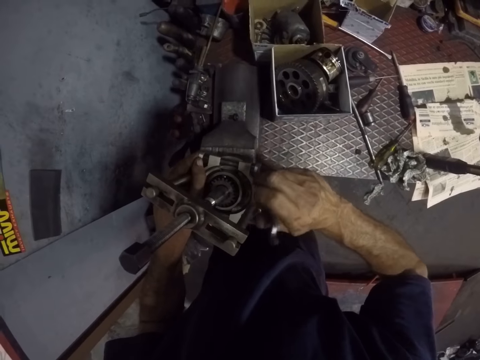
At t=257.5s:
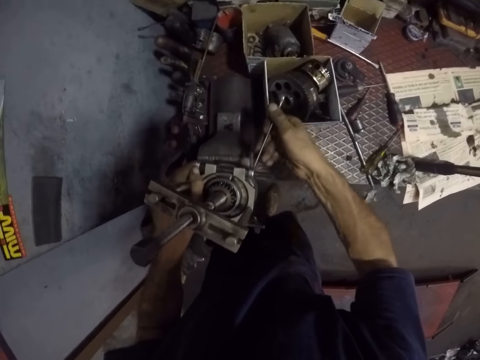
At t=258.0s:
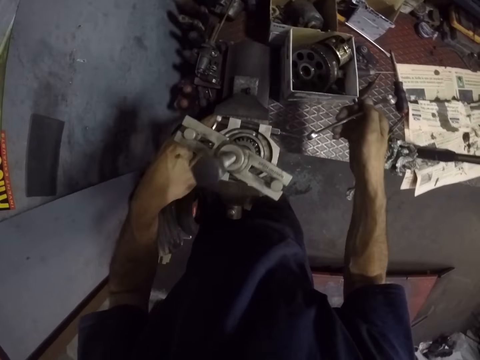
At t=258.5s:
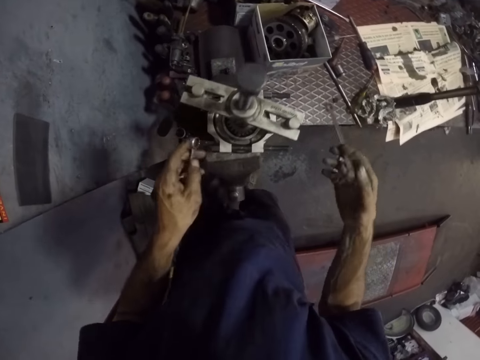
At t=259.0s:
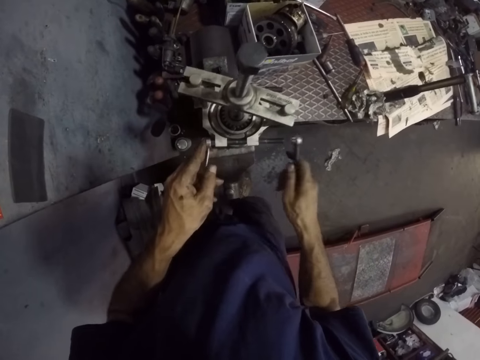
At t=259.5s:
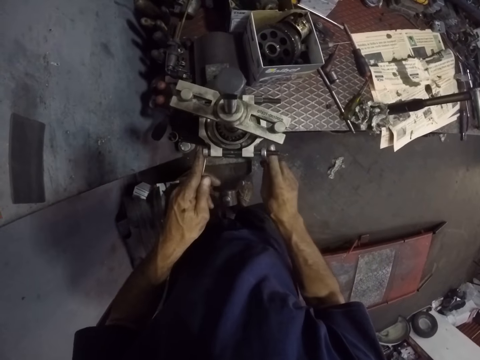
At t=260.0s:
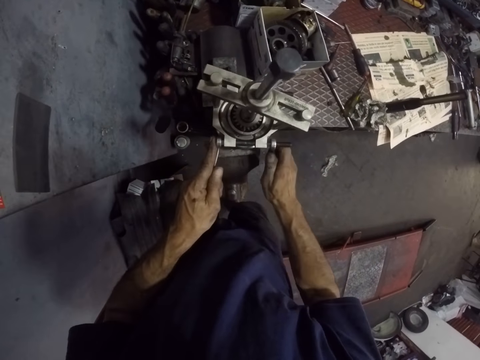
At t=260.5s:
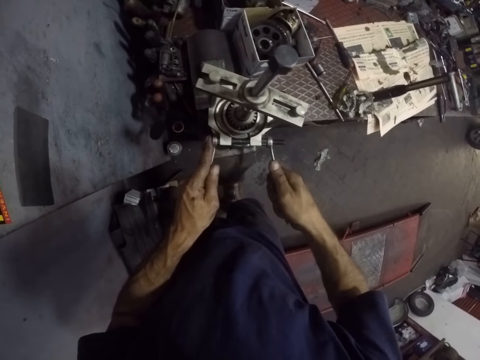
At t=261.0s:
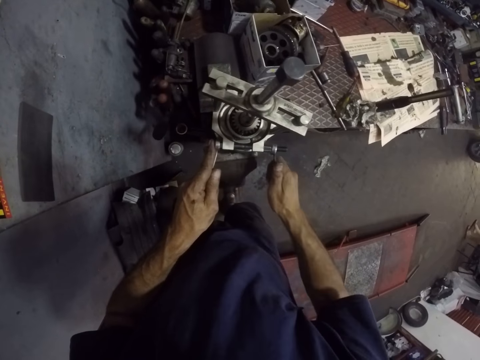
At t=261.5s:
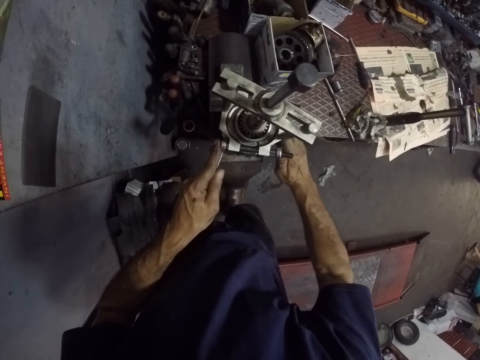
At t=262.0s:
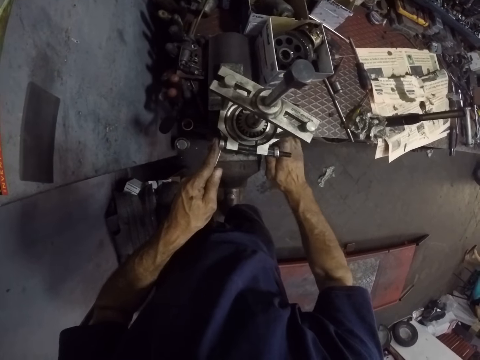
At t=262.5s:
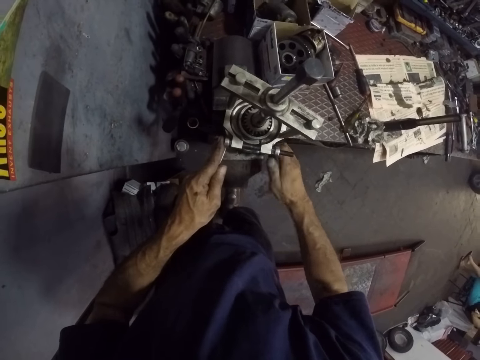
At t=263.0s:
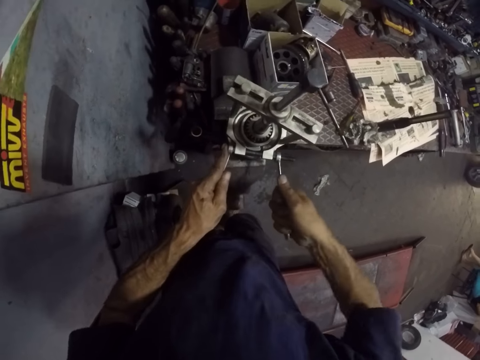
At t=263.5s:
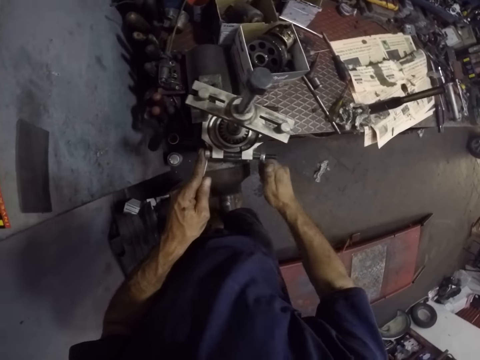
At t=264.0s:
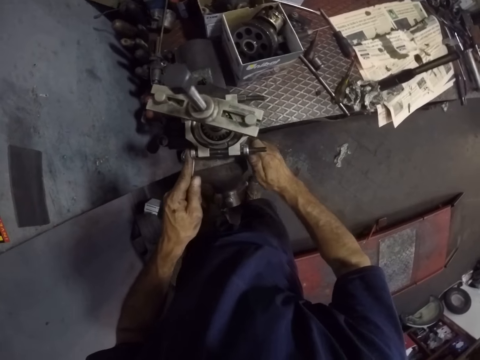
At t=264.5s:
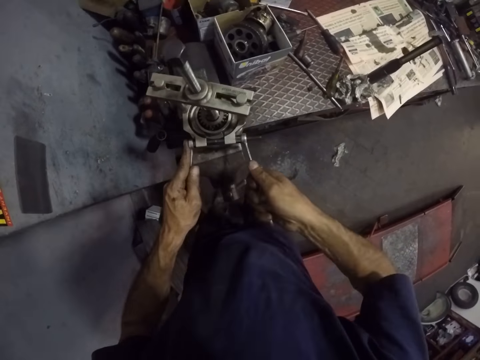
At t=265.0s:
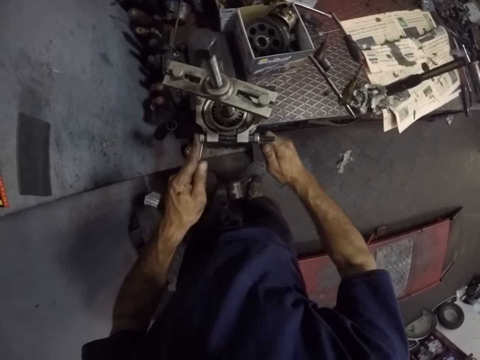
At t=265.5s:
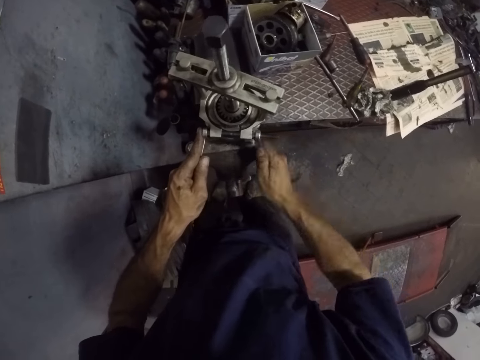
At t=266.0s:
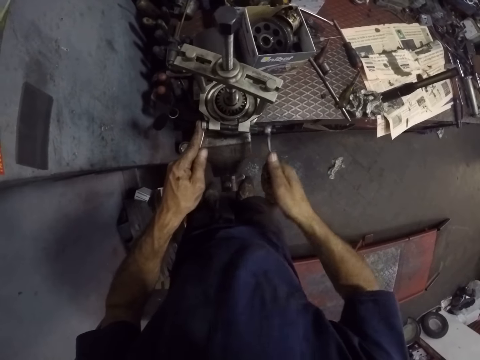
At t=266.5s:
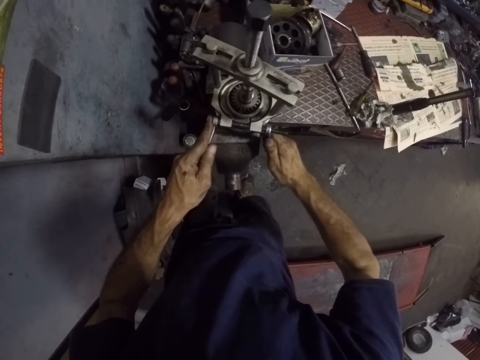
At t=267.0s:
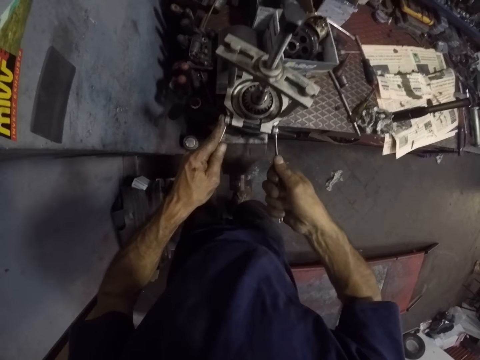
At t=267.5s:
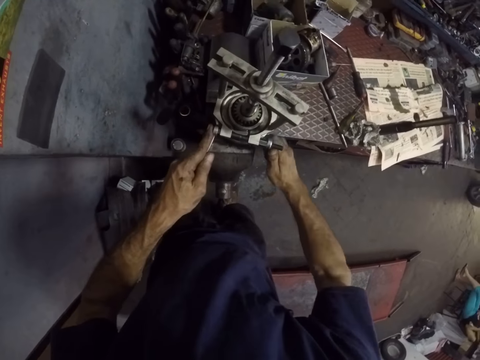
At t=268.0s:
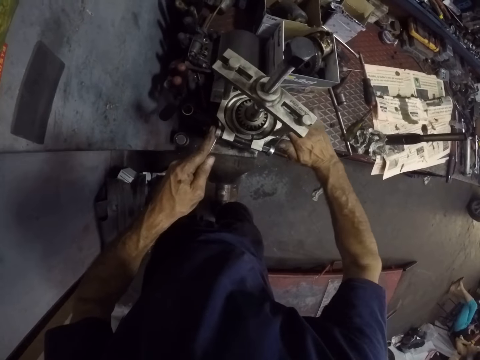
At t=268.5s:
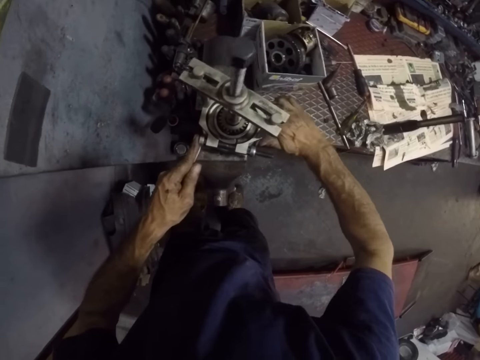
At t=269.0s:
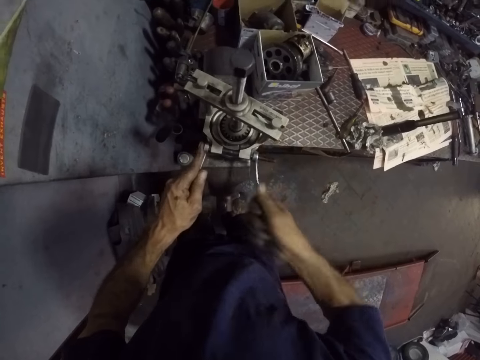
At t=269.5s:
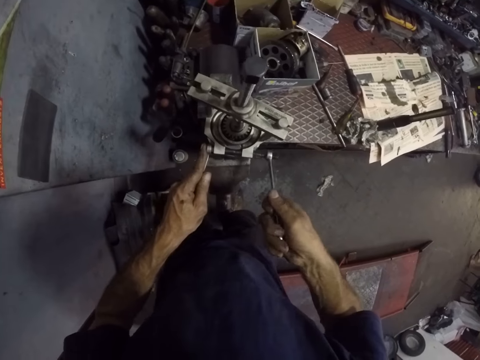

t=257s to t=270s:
The camera wearer ties the bolt with a spanner.

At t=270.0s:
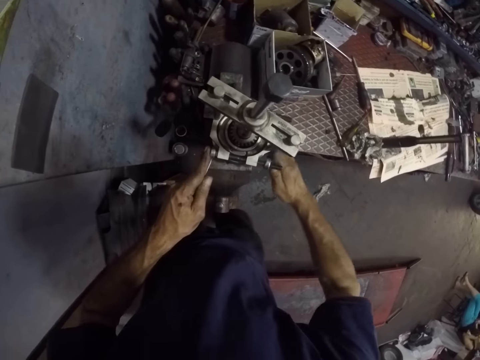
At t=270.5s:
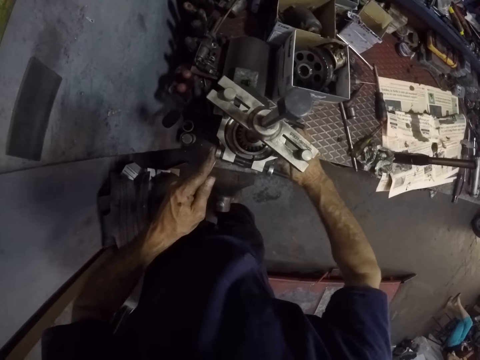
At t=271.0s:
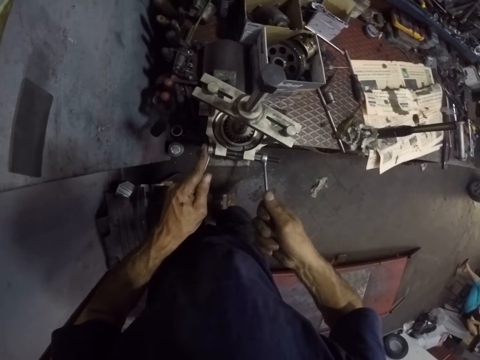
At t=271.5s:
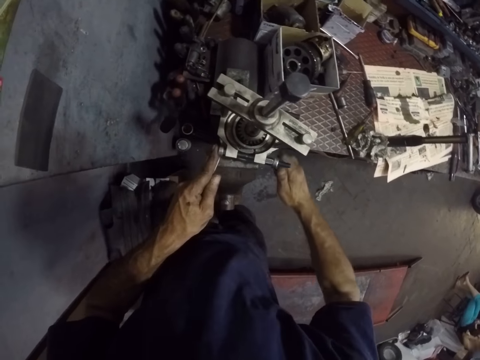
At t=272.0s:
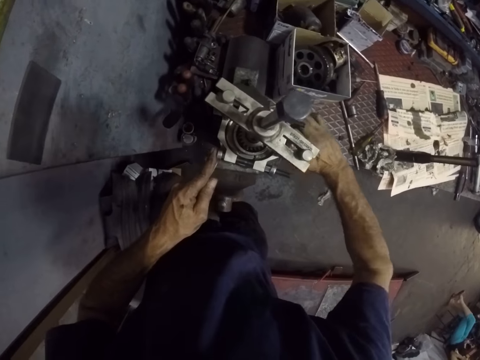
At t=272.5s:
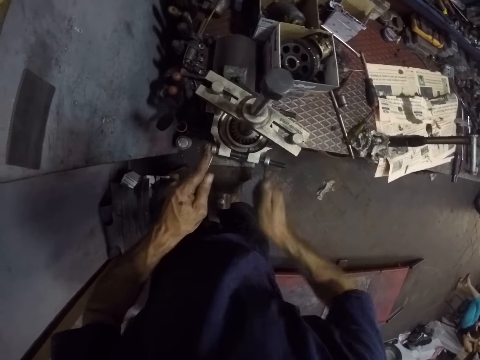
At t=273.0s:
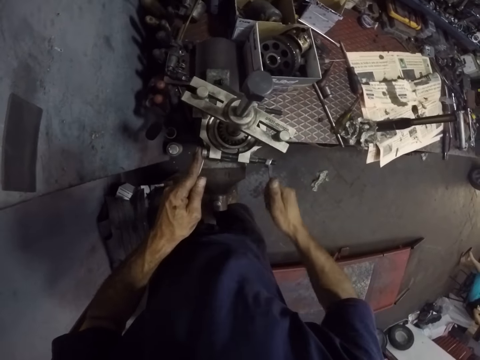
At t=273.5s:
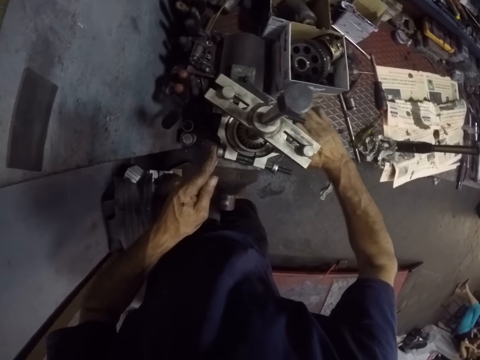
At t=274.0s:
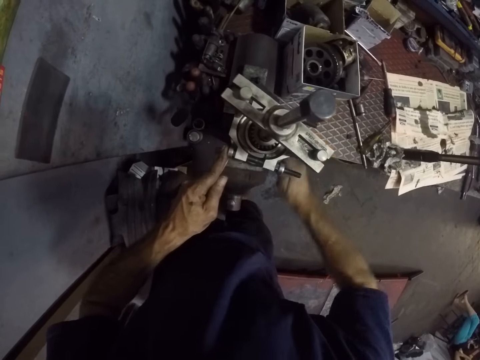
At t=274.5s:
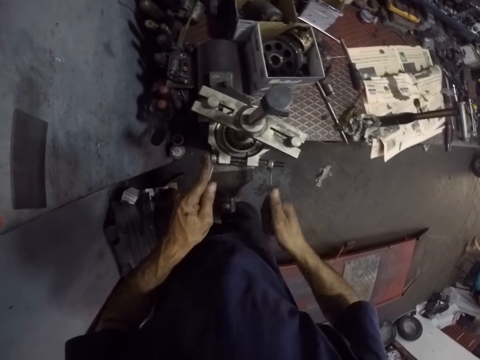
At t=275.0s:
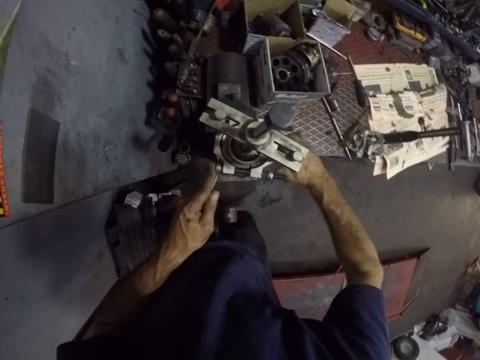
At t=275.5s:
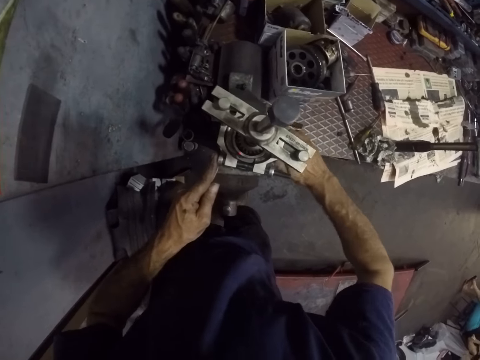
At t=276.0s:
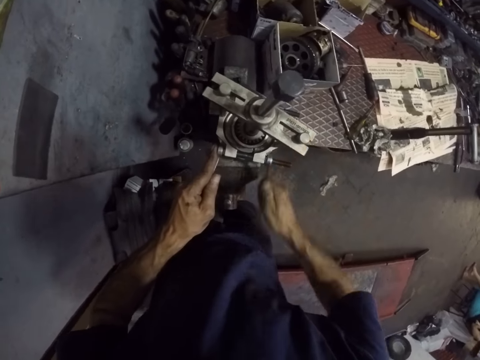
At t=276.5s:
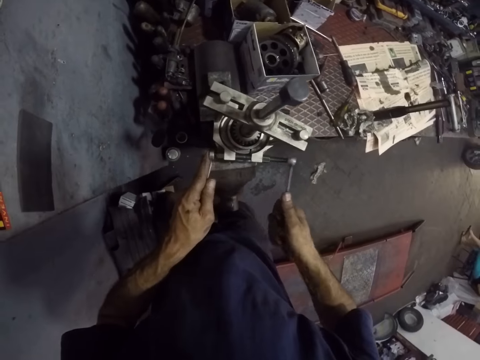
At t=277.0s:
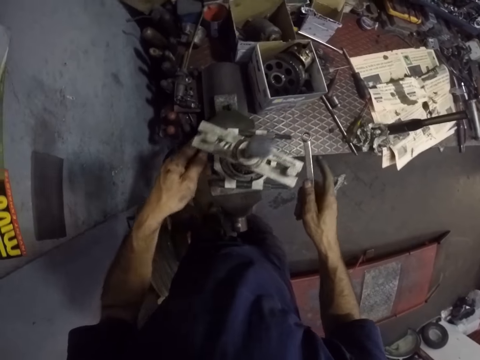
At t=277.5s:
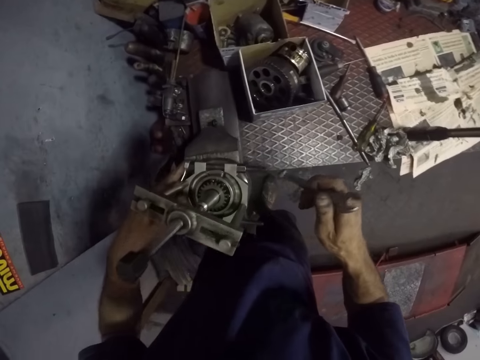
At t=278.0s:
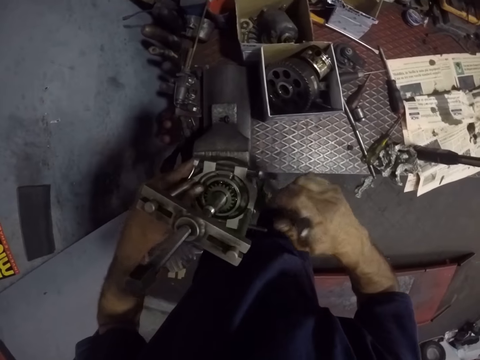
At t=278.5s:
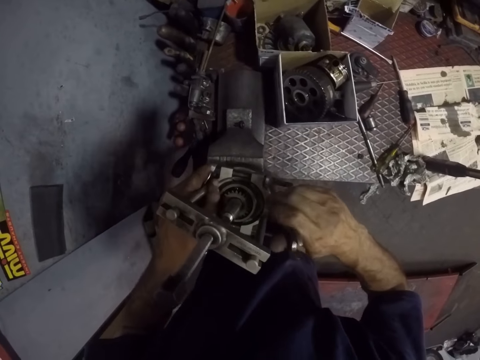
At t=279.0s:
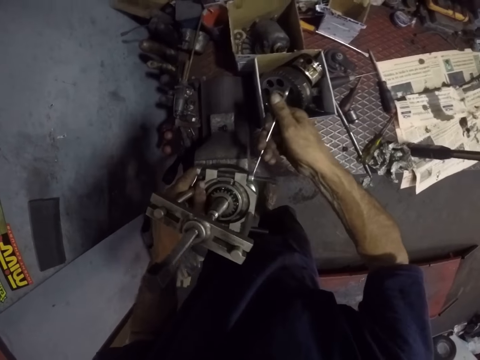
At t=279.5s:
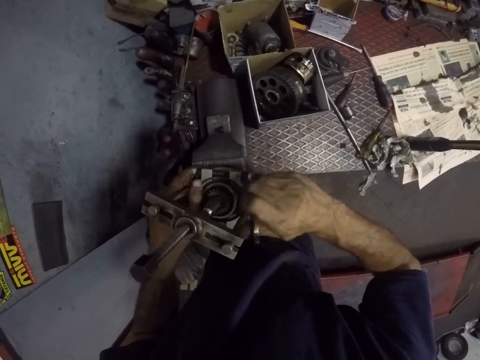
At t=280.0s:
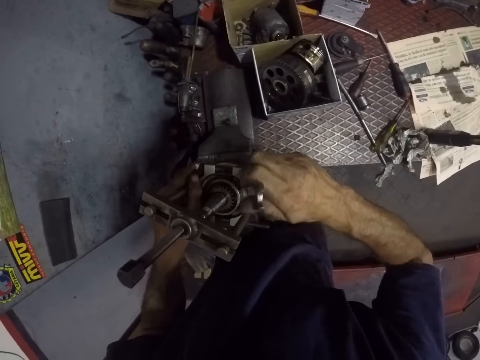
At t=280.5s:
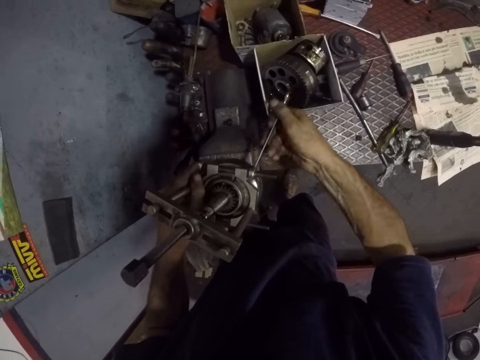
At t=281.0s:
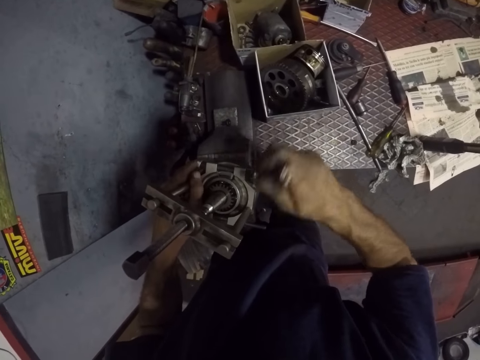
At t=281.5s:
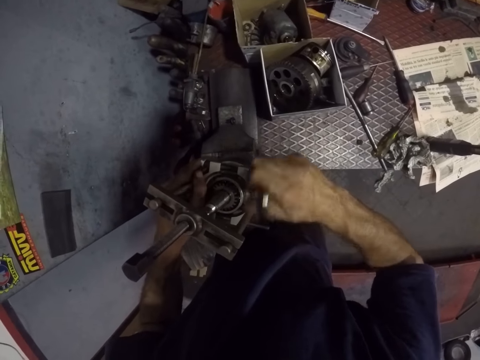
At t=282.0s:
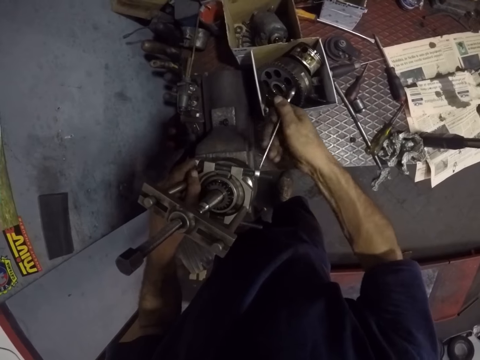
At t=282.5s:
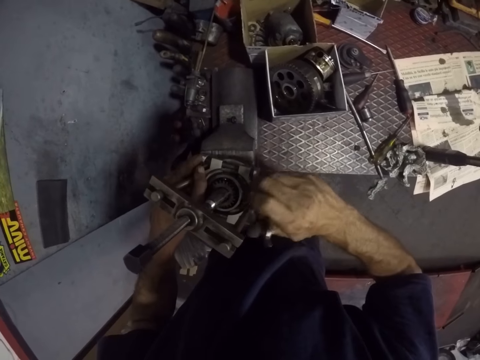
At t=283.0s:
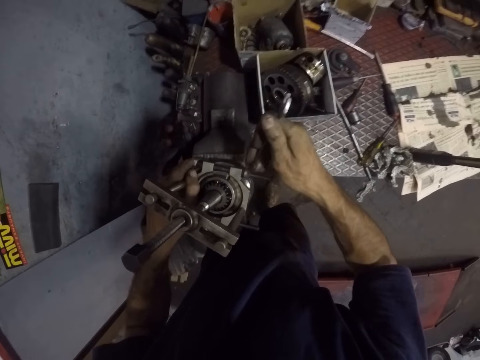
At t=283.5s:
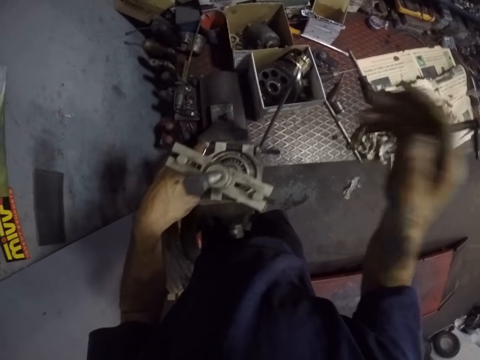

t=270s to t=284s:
The camera wearer ties another bolt with a spanner.
